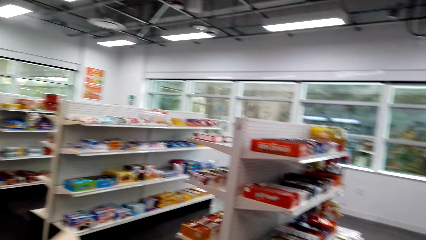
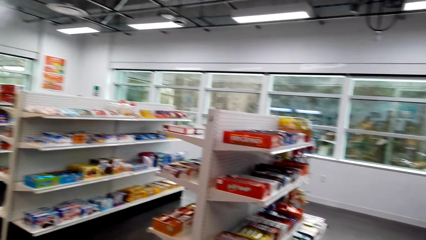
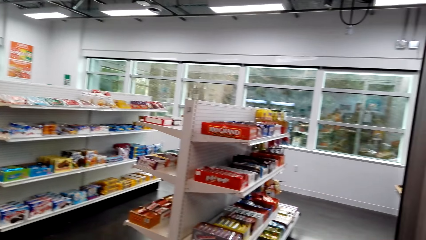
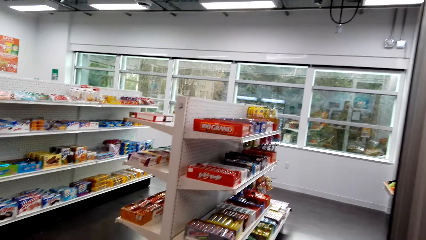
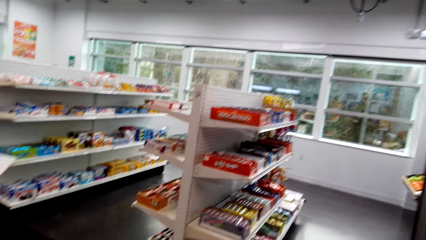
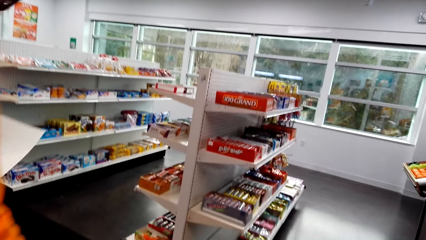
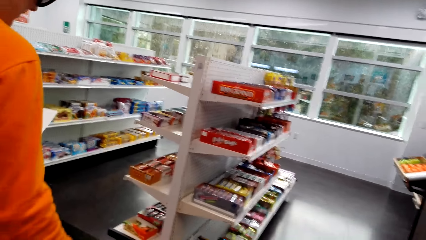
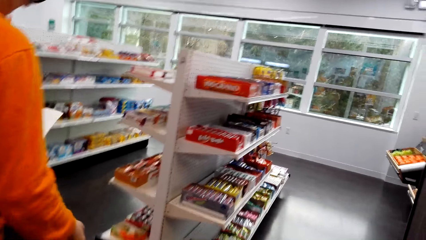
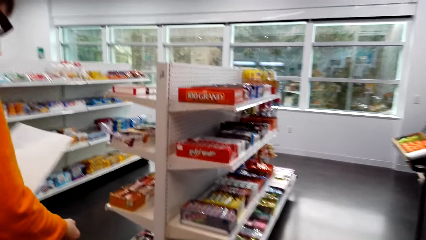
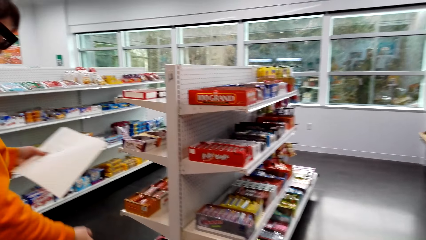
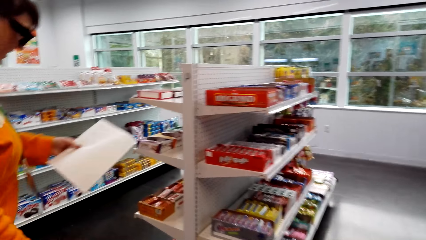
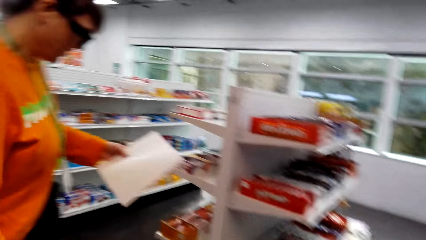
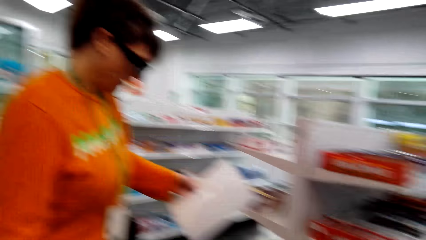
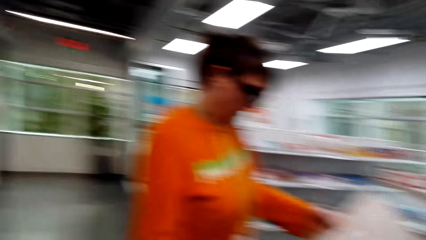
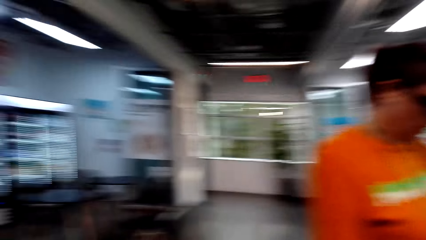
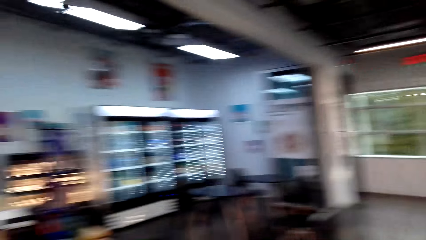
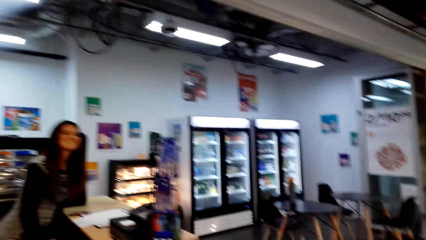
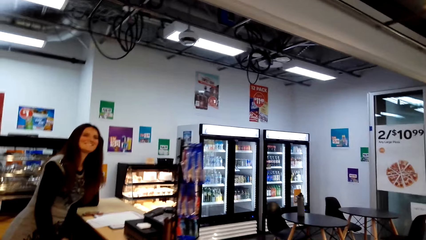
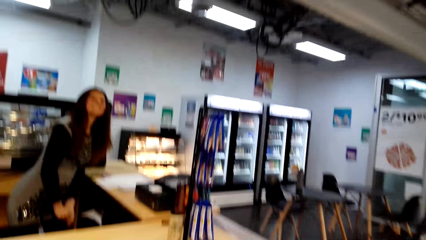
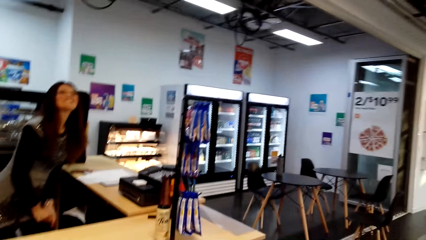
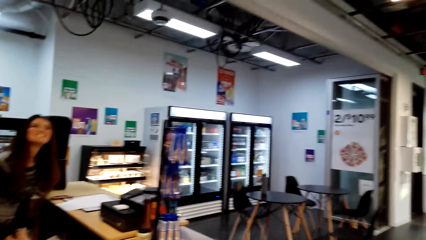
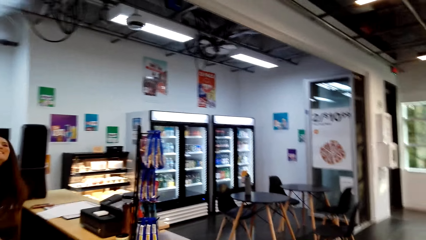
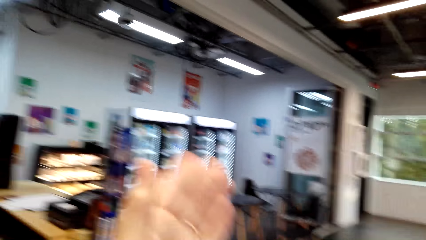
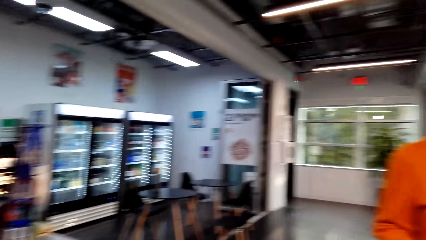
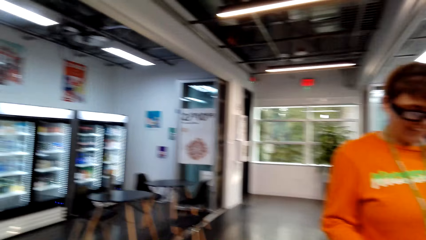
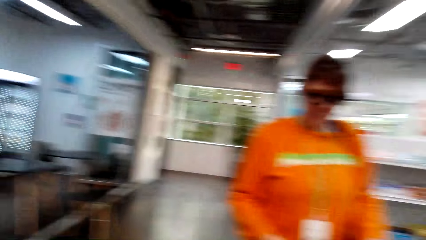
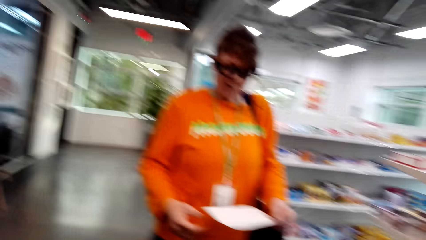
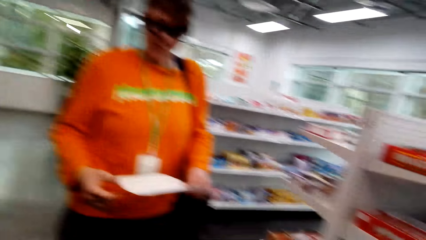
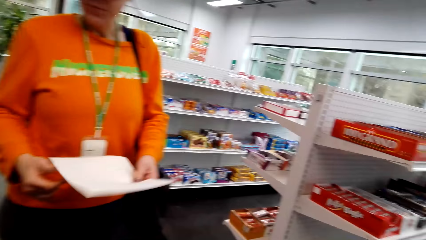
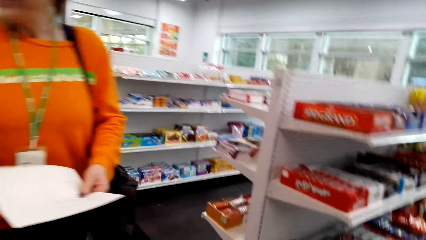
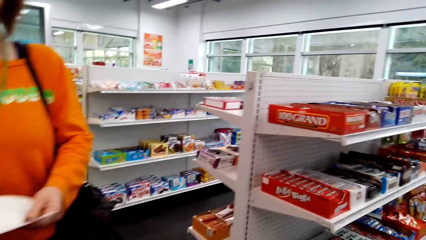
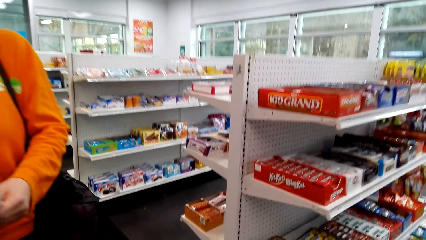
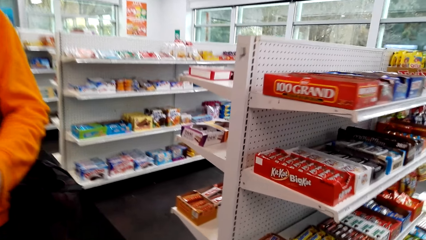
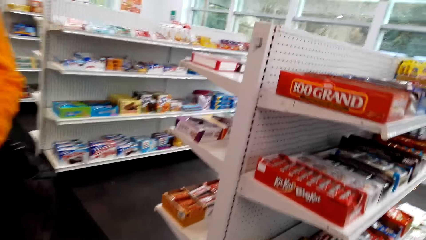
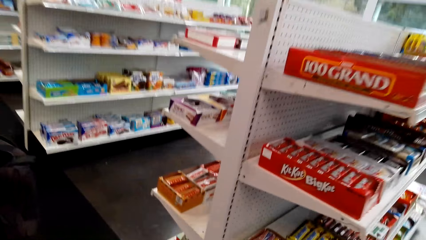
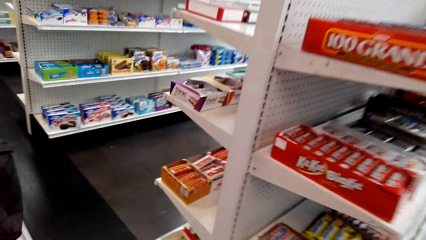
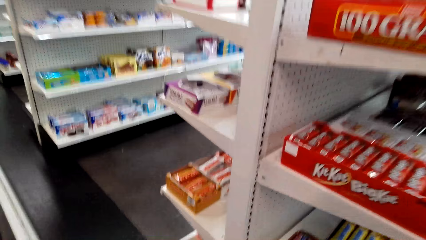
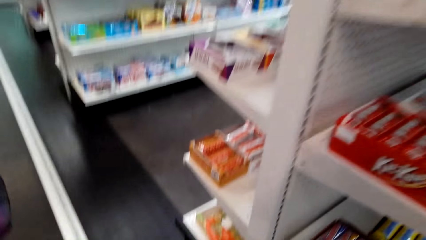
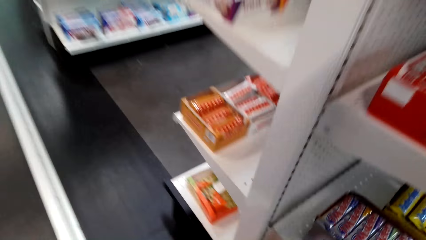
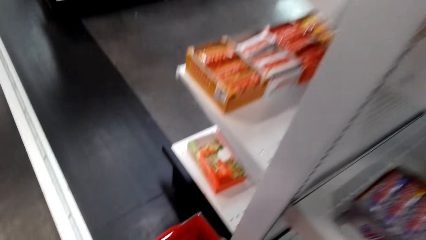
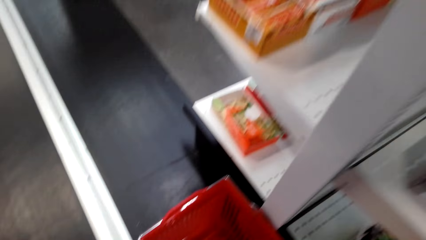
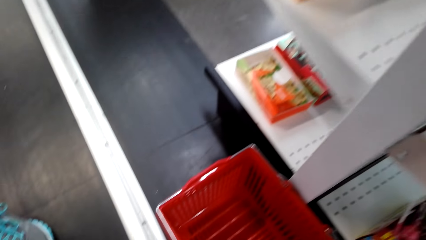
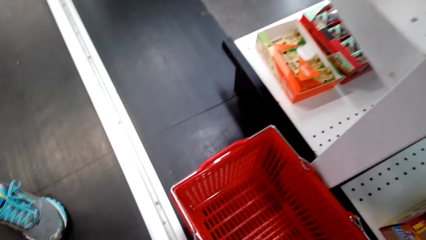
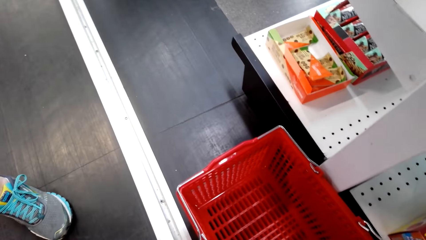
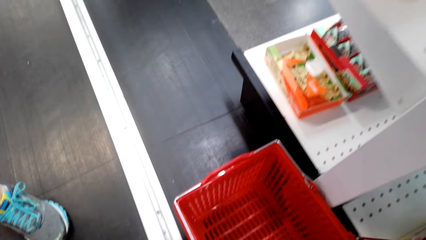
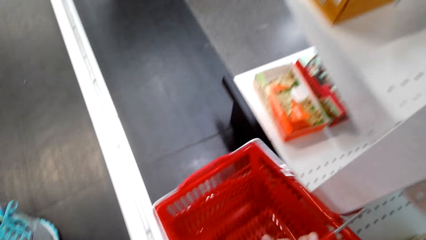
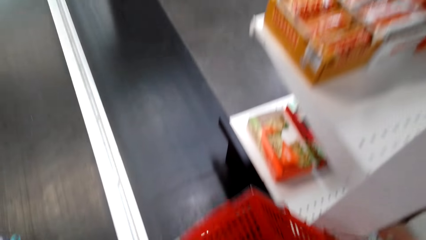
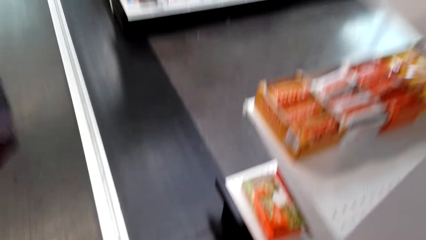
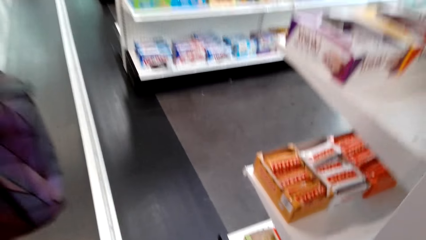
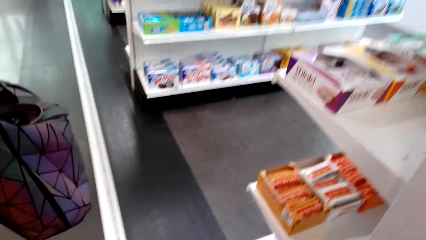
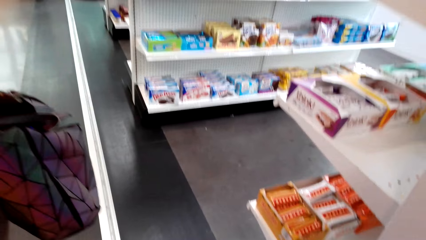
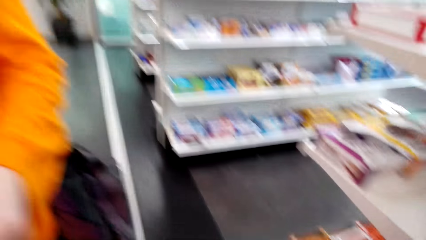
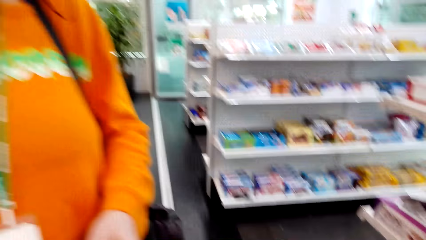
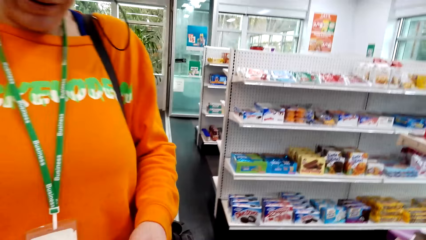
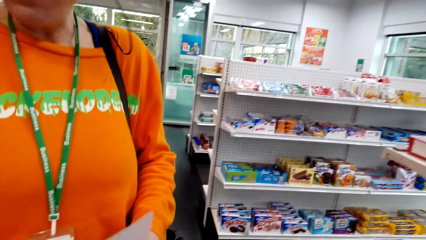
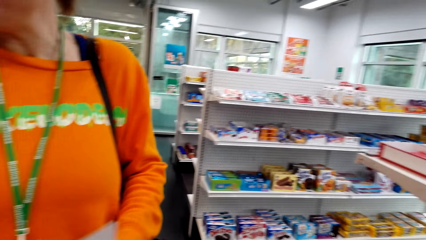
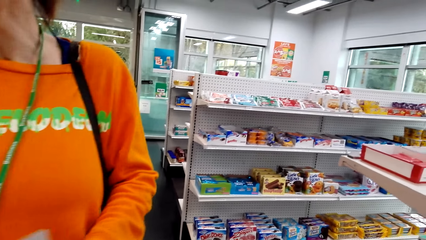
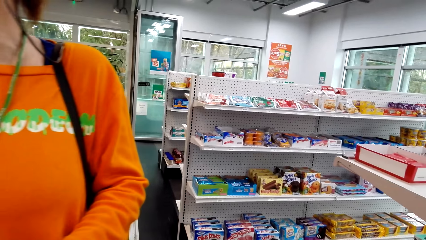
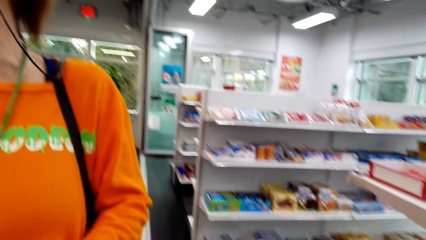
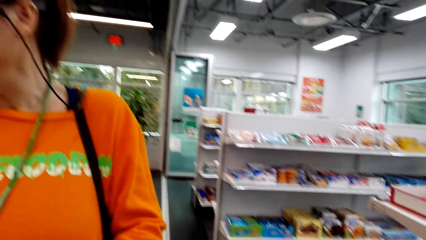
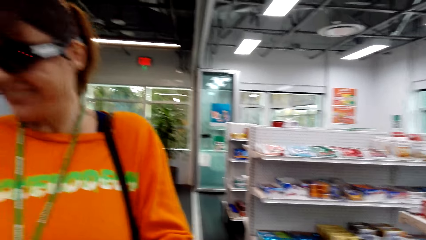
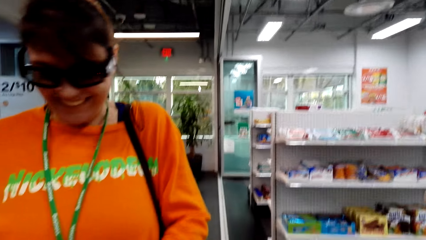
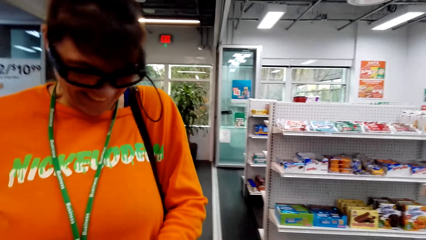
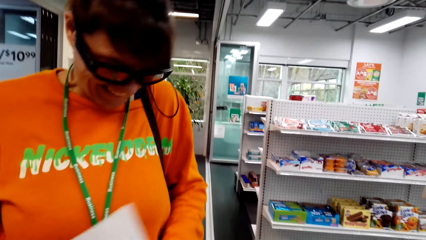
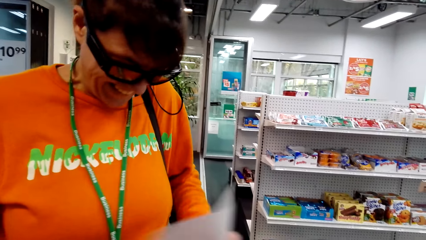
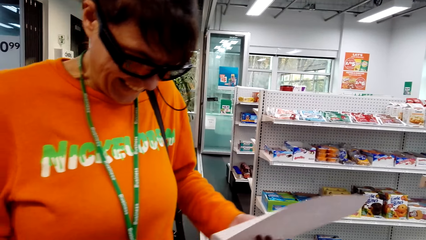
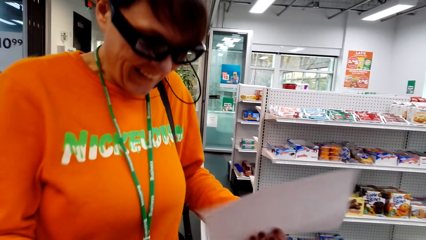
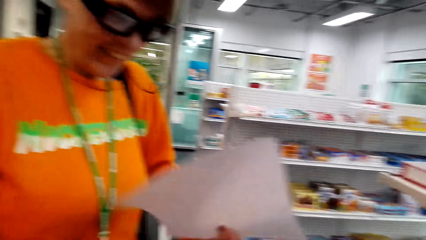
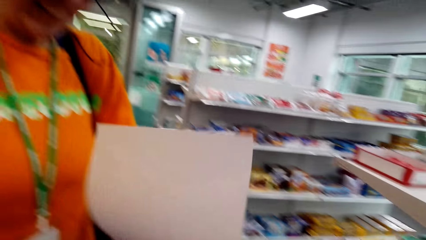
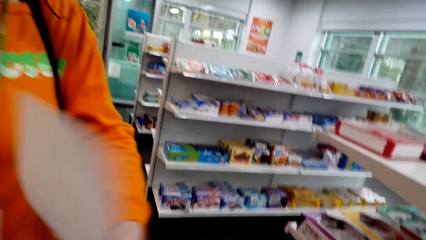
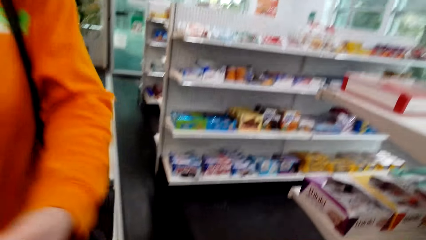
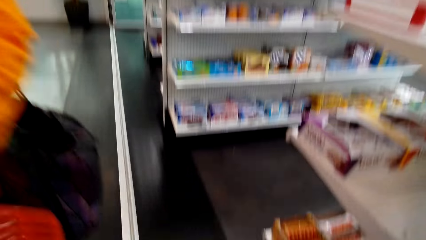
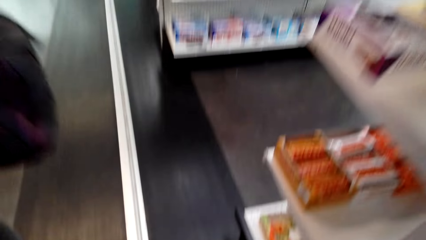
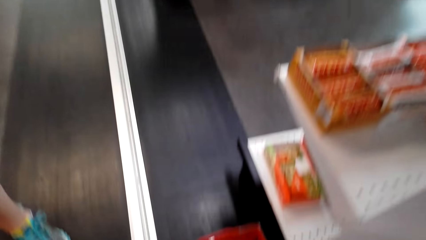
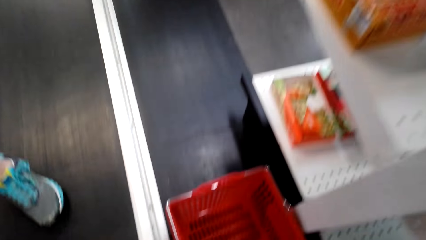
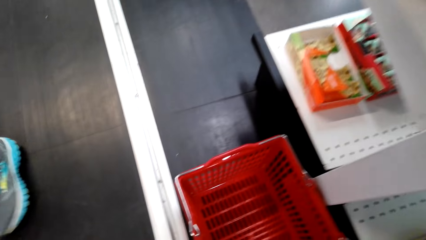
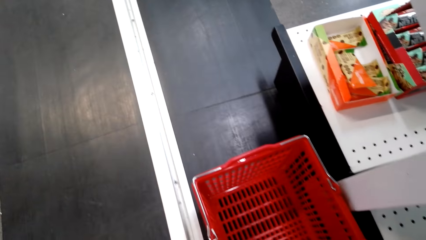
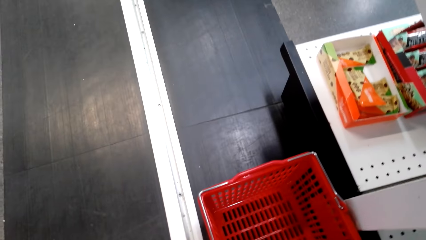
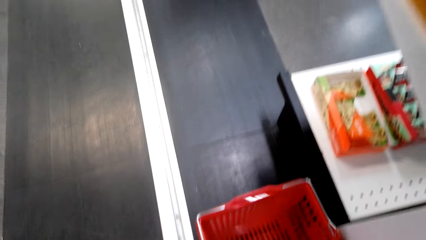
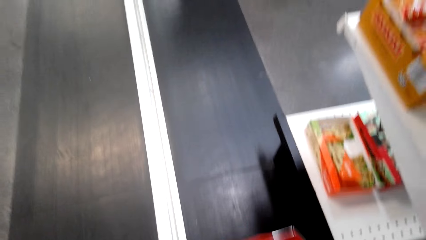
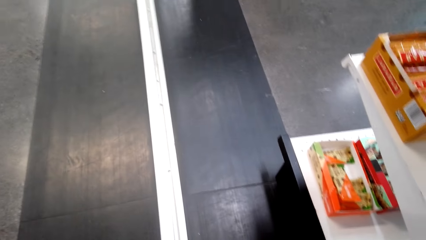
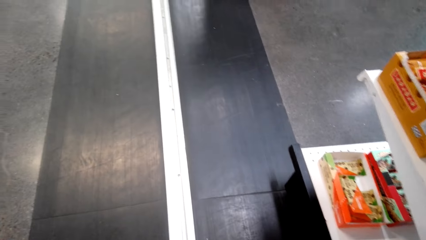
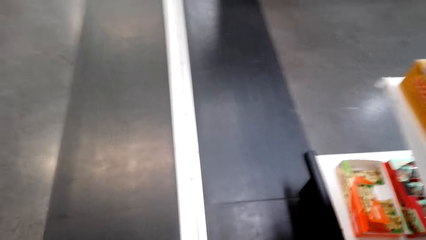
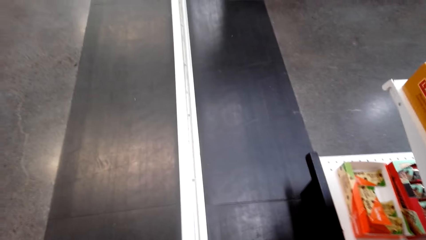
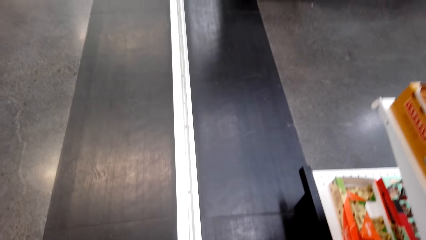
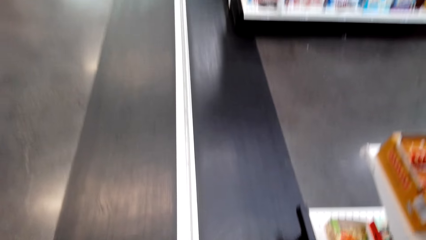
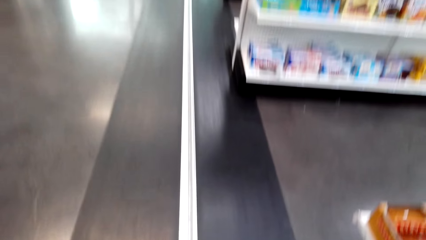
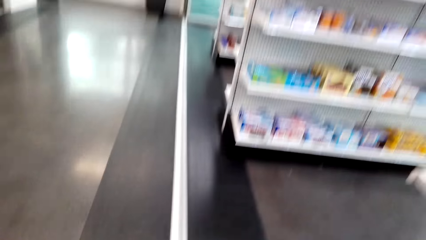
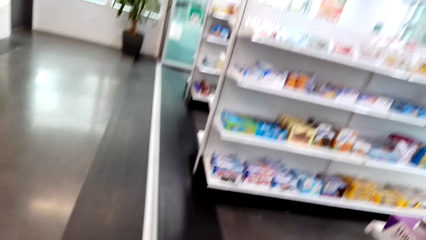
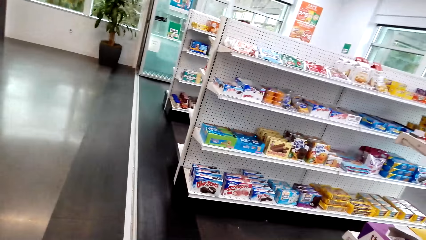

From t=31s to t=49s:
The camera wearer and a woman walk towards the supermarket. The camera wearer converses with the woman. They pick up a shopping tray. They converse with the woman. They pick up the other shopping tray.
